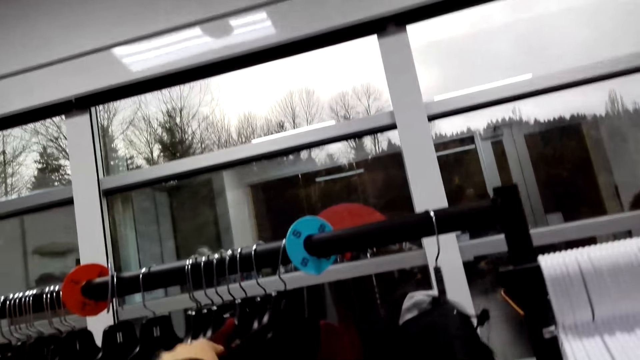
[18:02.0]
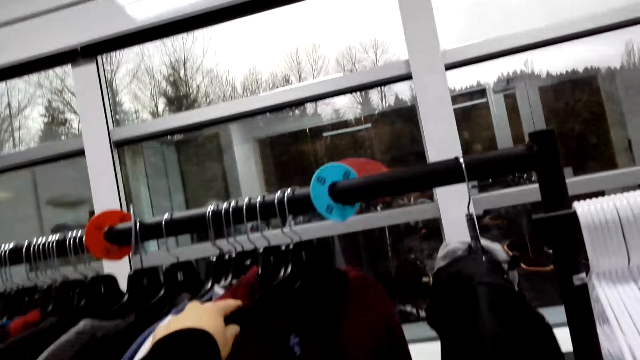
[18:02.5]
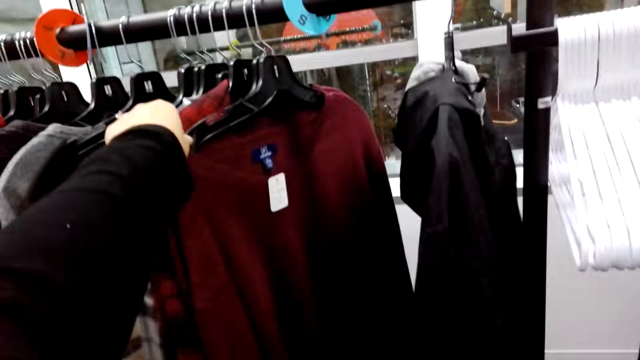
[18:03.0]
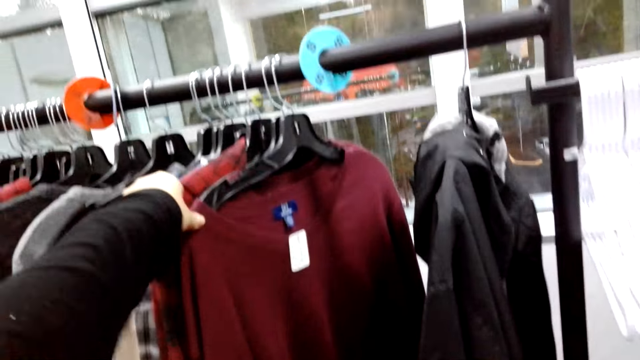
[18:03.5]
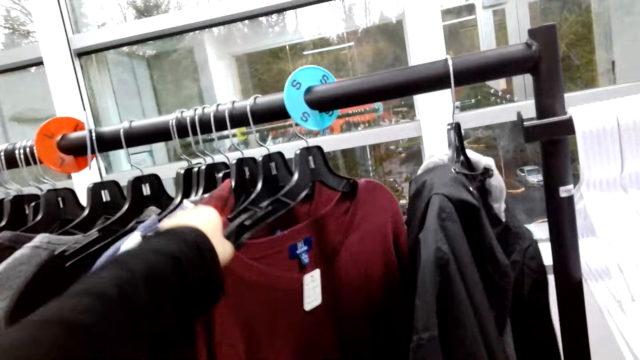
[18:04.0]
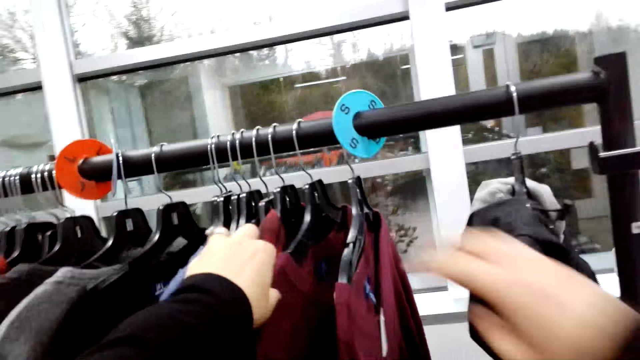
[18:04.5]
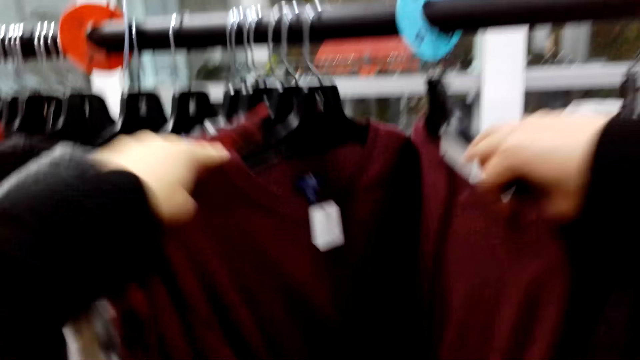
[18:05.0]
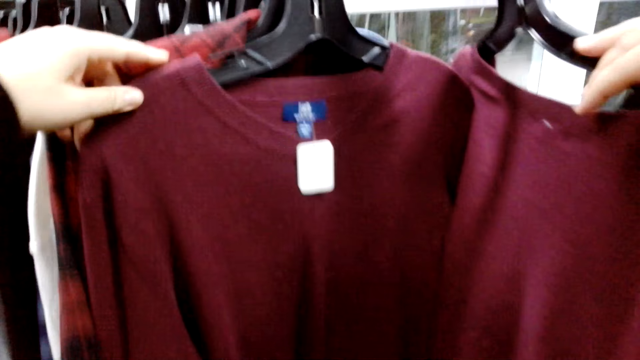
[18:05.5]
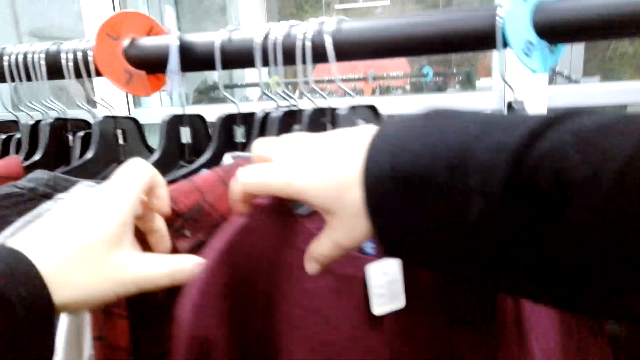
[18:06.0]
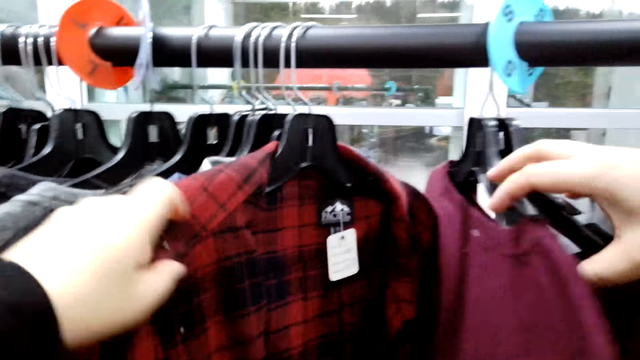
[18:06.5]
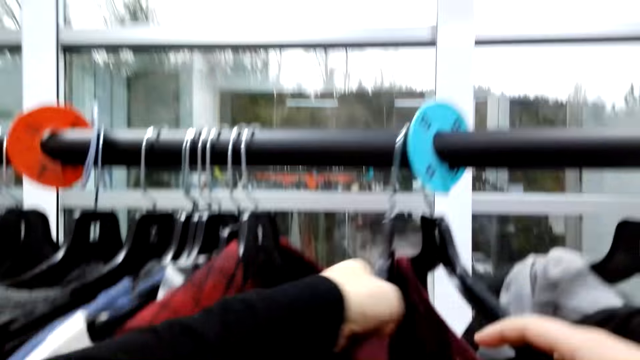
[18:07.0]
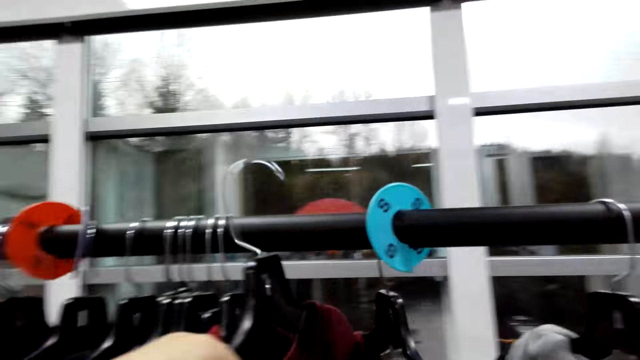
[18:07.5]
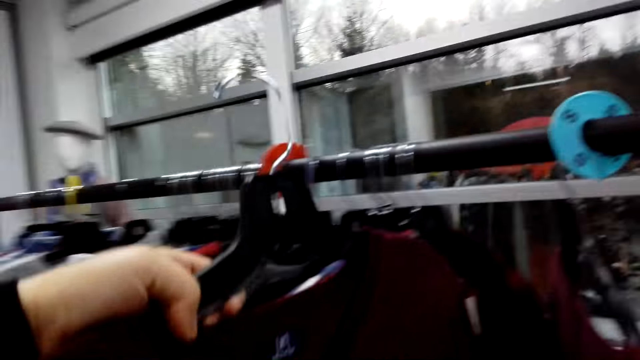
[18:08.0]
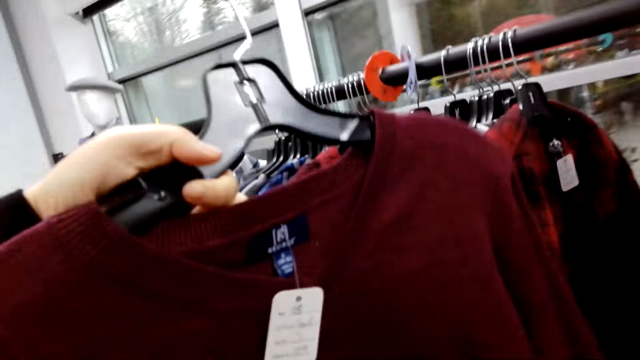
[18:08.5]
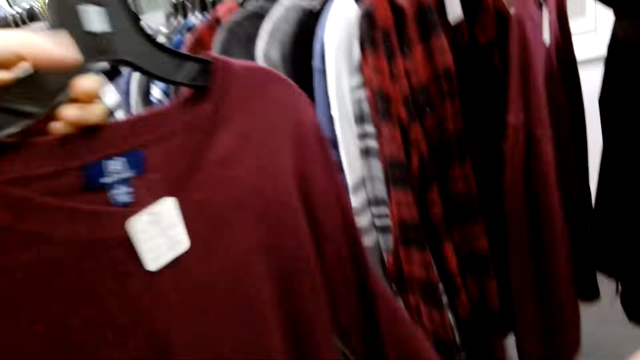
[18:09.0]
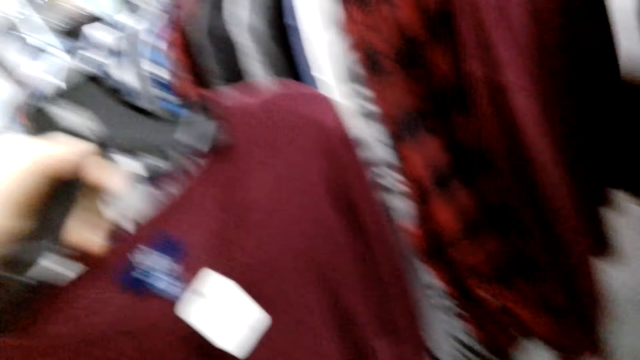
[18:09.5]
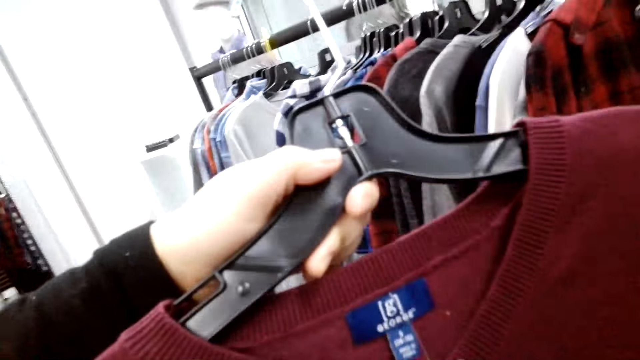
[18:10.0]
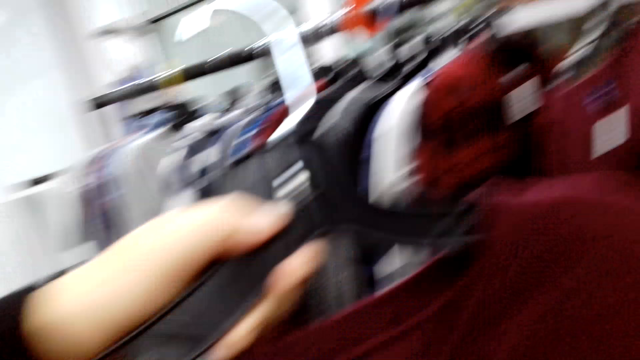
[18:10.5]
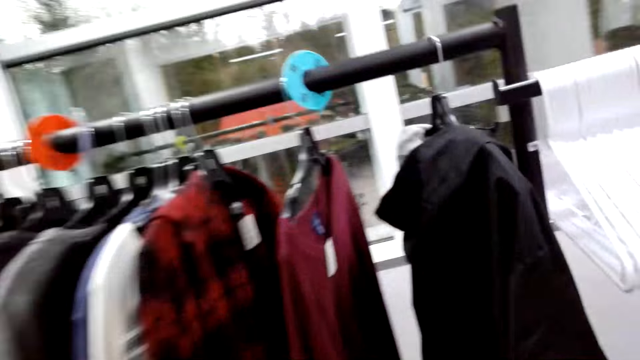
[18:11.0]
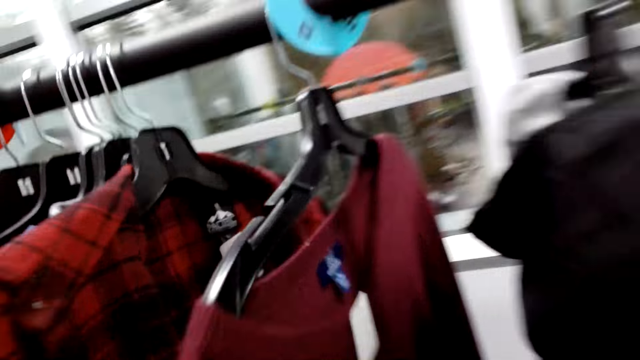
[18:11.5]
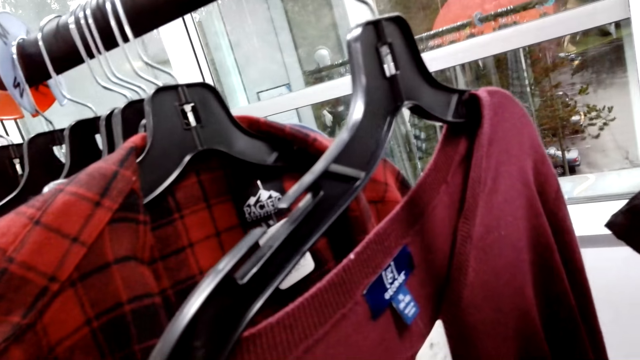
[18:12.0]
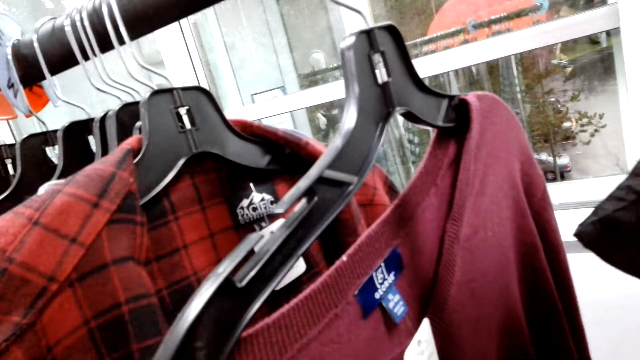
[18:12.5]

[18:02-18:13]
The camera wearer touches clothes on the cloth rack. They flip through the clothes. They pick up a sweater from the rack. They hold the cloth. They converse with a male.

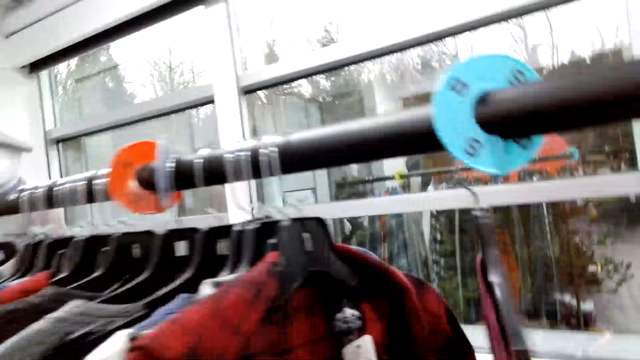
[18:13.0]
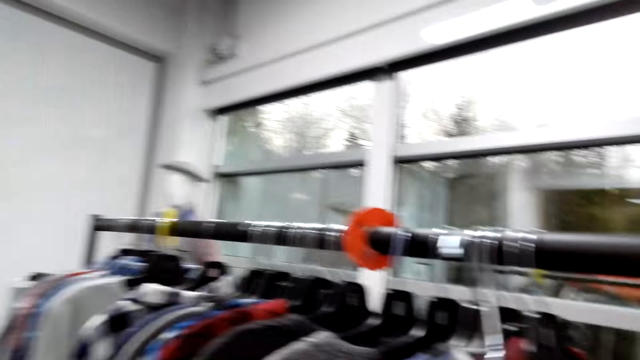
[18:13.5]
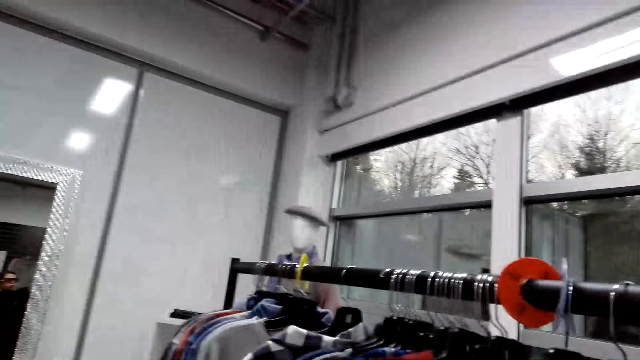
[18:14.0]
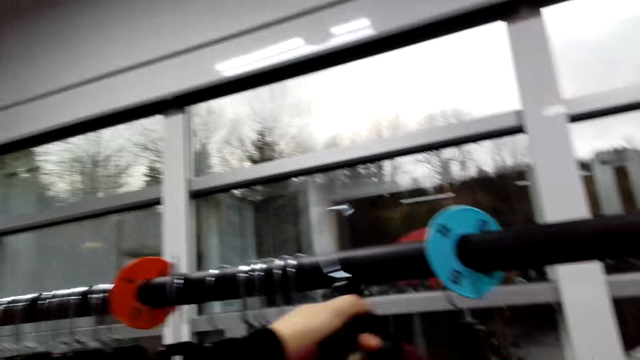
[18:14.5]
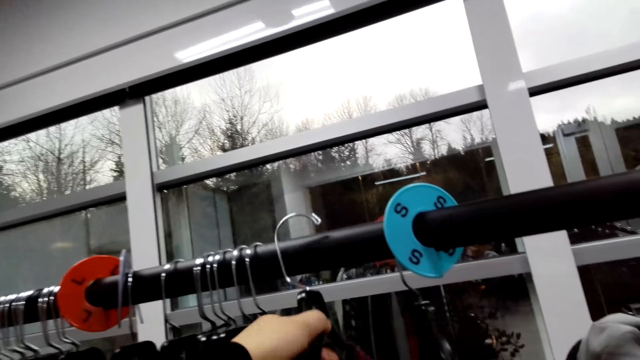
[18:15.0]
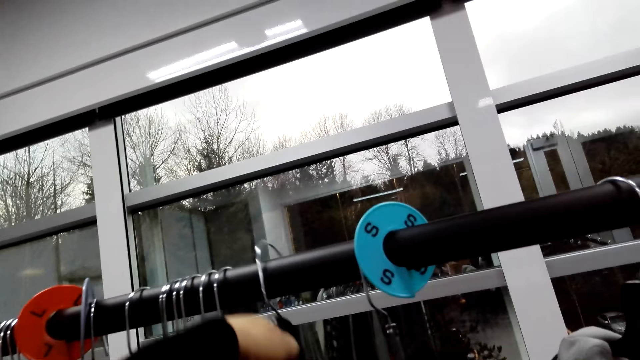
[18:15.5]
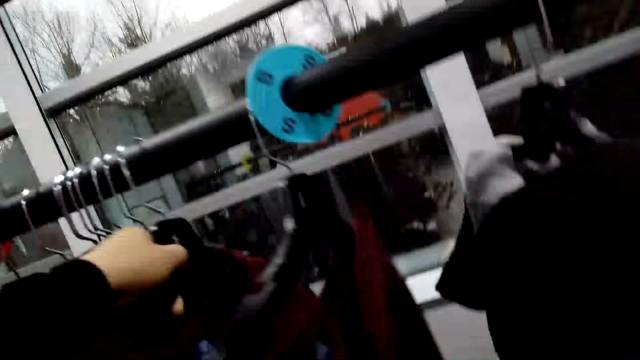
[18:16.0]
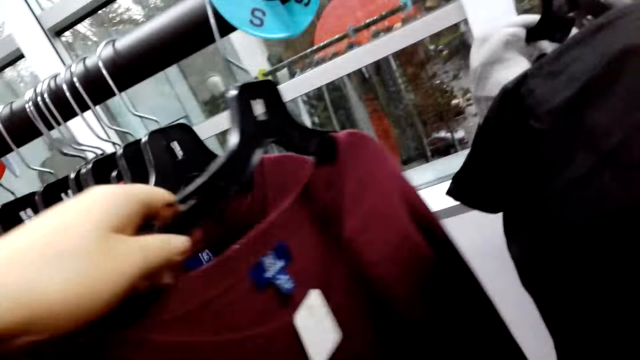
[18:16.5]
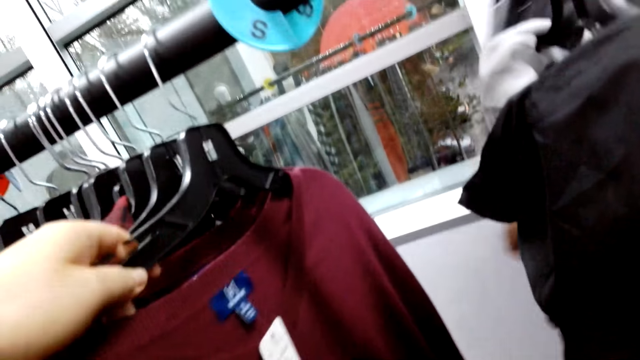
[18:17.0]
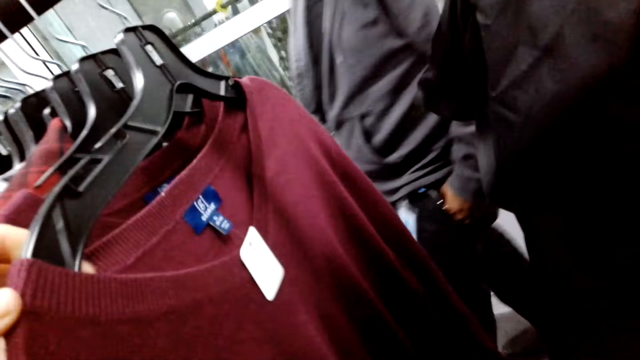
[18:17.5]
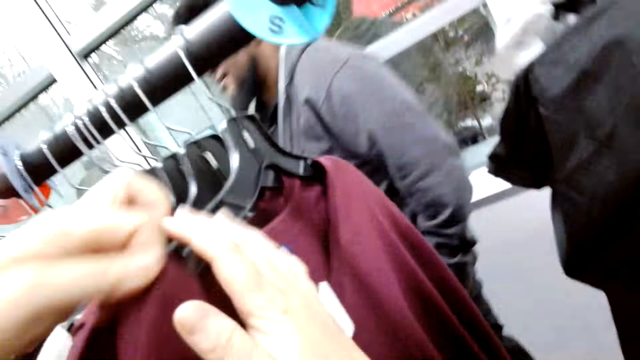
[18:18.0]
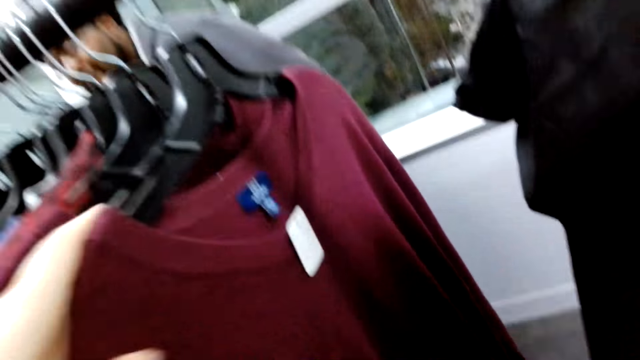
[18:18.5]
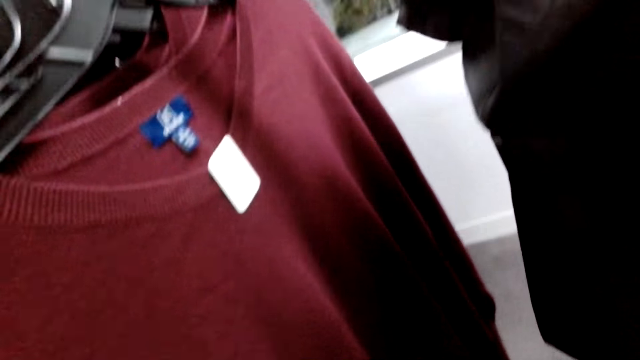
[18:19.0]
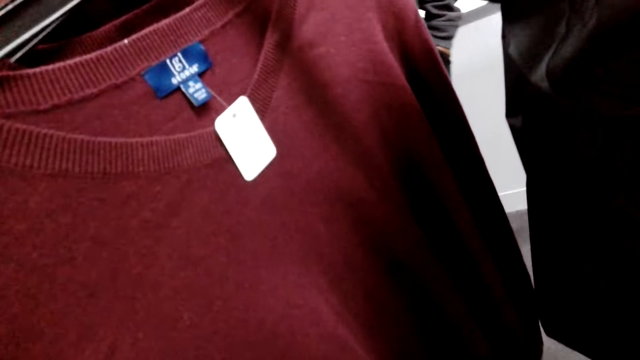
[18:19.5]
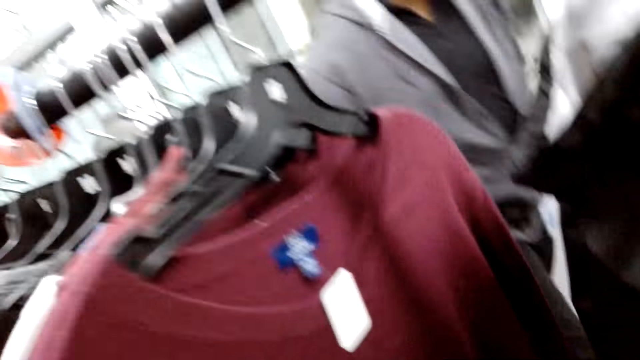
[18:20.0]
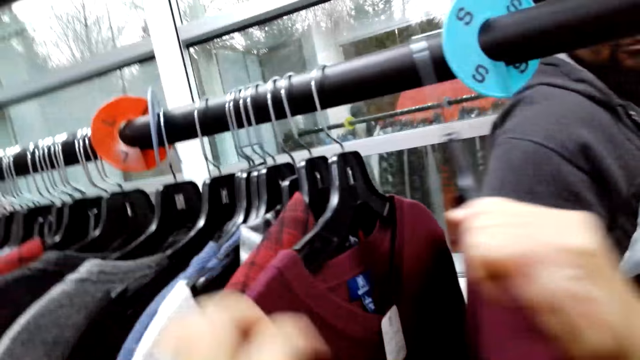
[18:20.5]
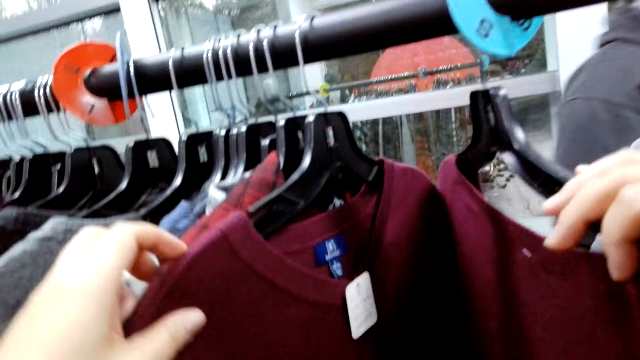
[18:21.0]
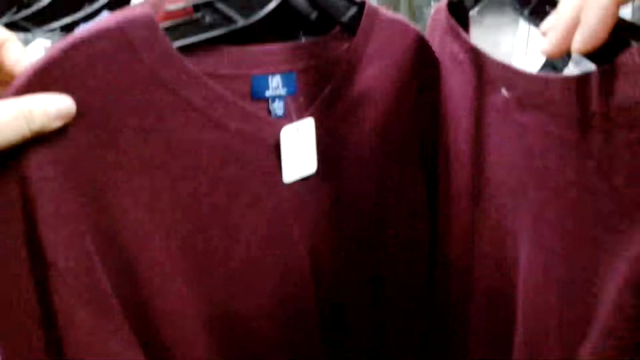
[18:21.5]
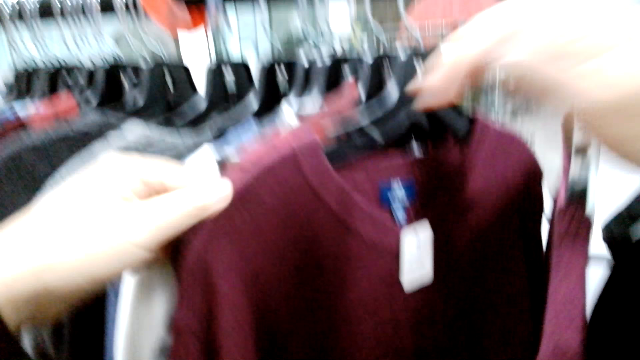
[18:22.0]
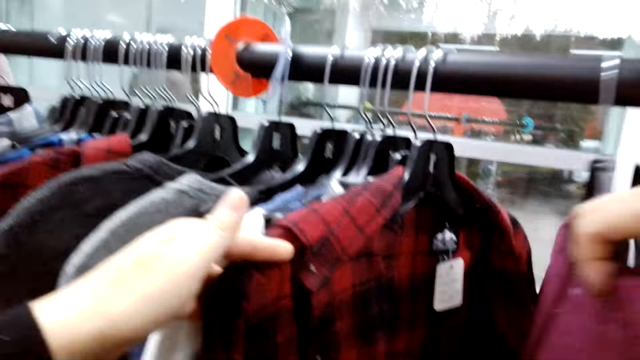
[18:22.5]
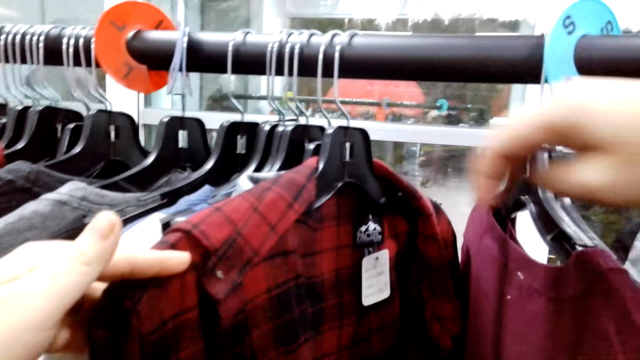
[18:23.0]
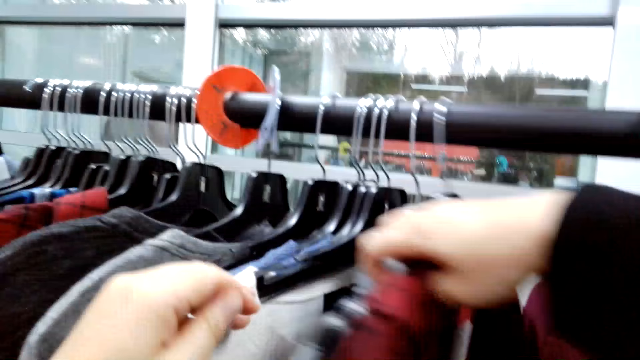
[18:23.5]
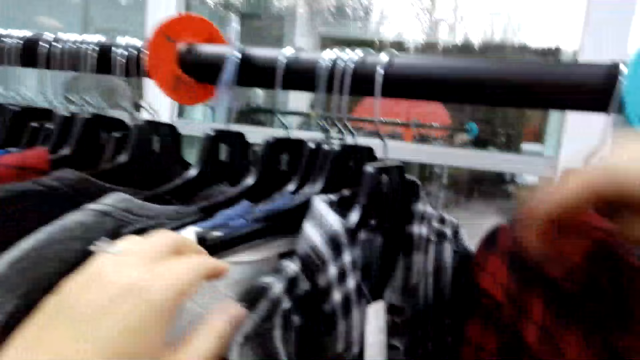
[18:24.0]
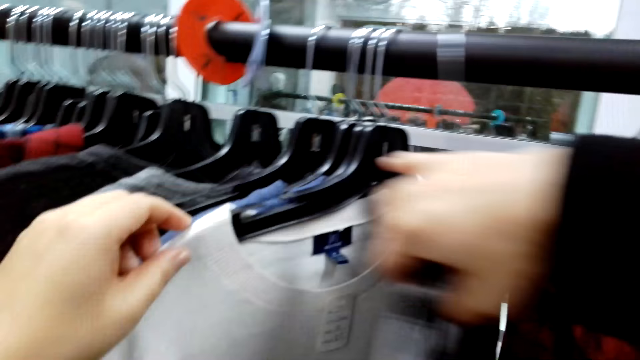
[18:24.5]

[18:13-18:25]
The camera wearer places a sweater on the rack. A man walks in the house. The camera wearer moves clothes on the cloth rack.
